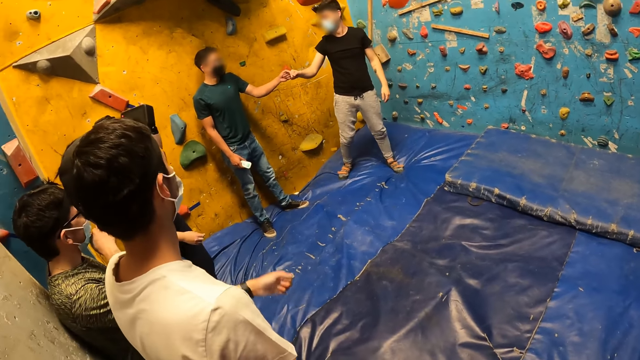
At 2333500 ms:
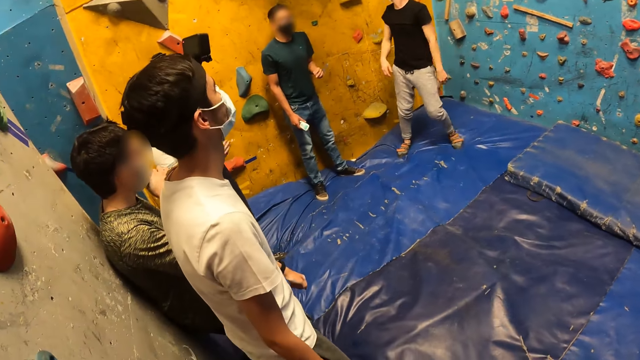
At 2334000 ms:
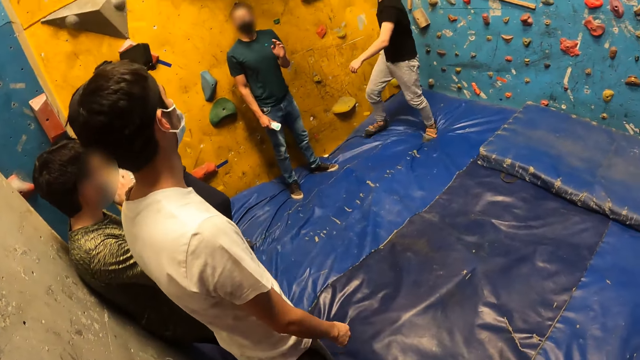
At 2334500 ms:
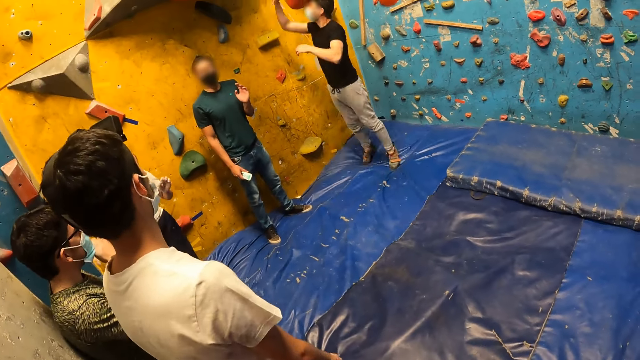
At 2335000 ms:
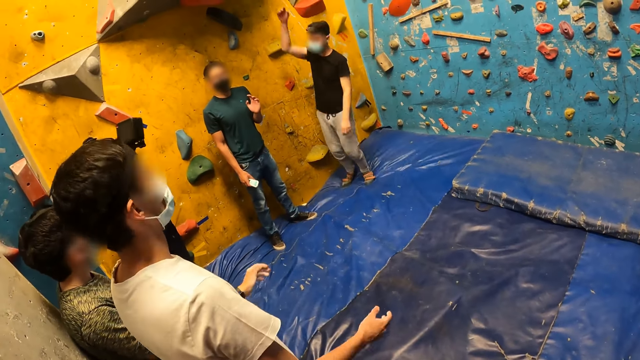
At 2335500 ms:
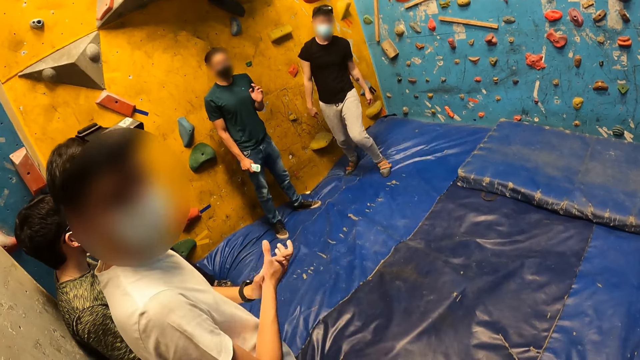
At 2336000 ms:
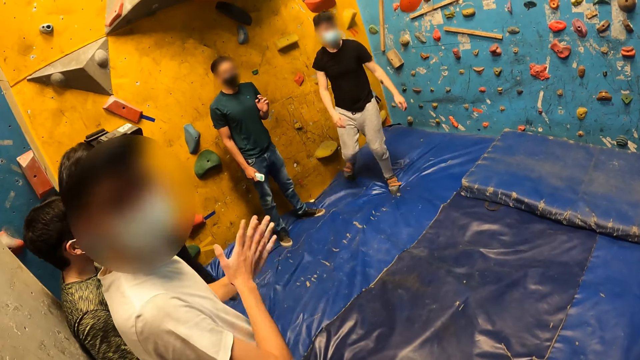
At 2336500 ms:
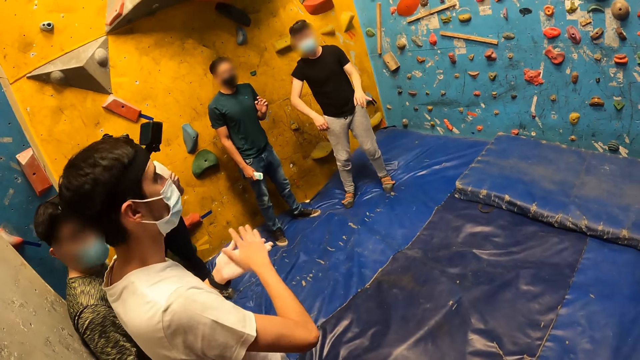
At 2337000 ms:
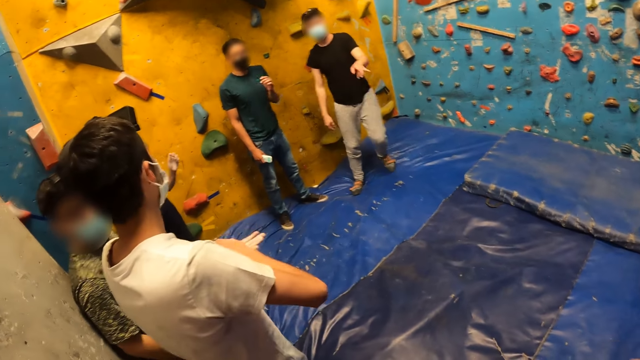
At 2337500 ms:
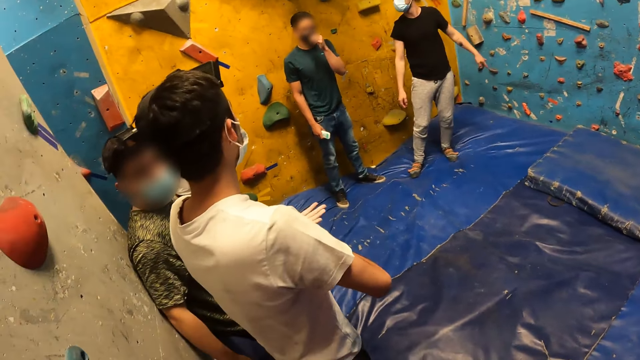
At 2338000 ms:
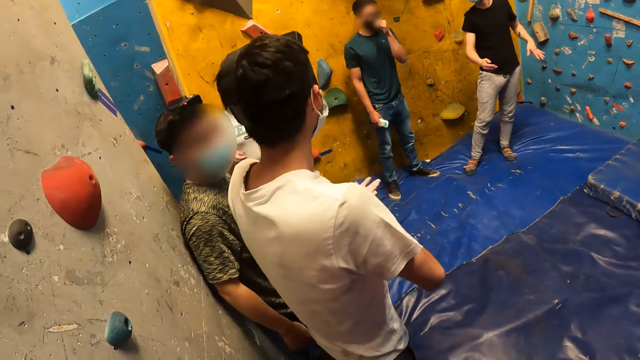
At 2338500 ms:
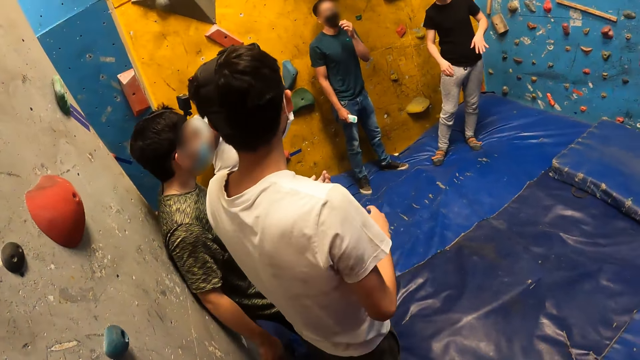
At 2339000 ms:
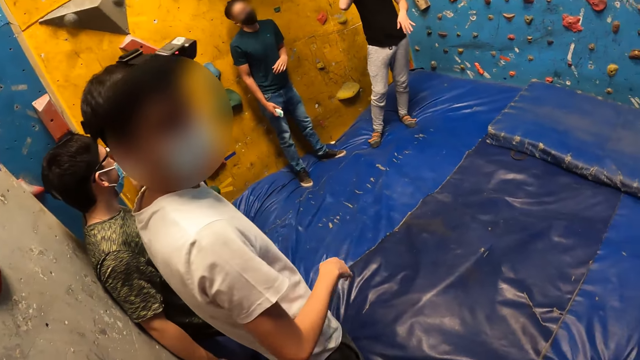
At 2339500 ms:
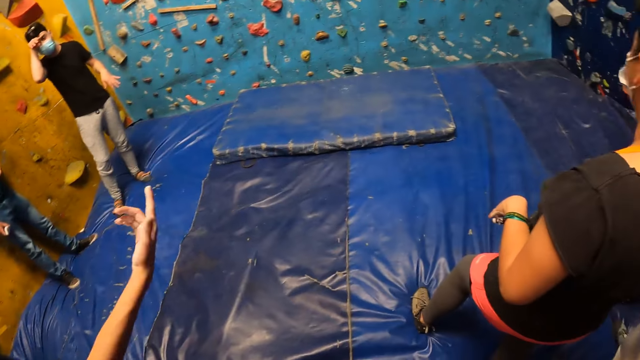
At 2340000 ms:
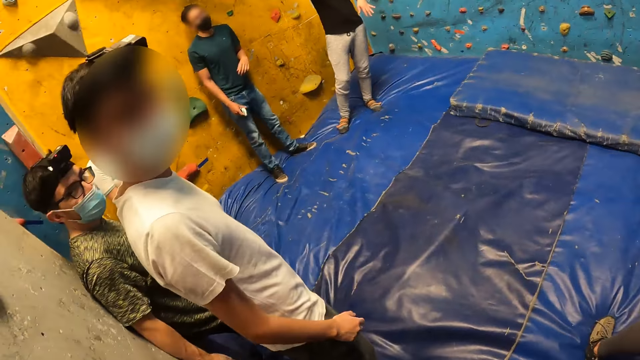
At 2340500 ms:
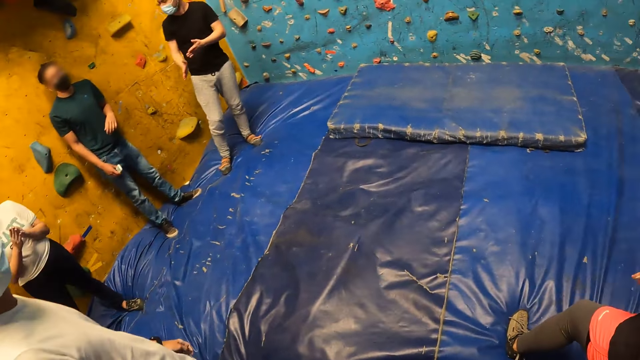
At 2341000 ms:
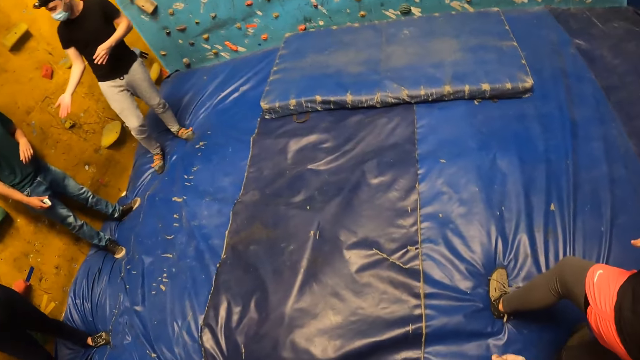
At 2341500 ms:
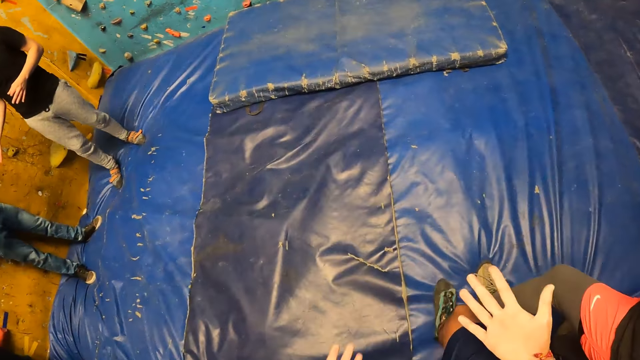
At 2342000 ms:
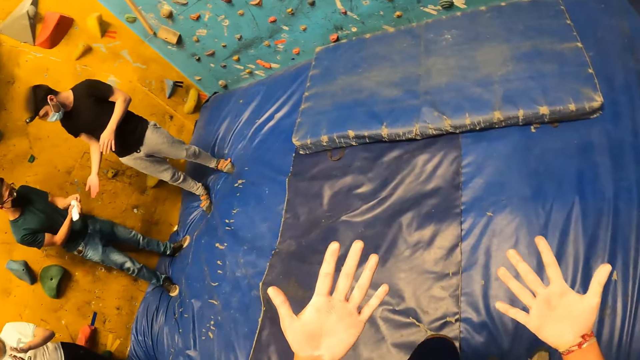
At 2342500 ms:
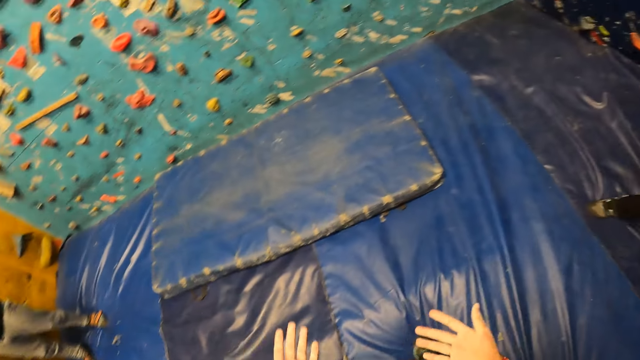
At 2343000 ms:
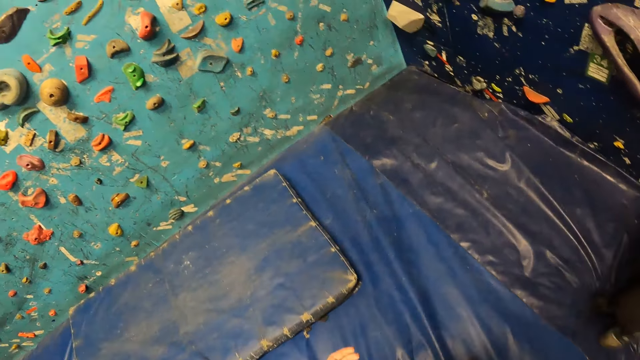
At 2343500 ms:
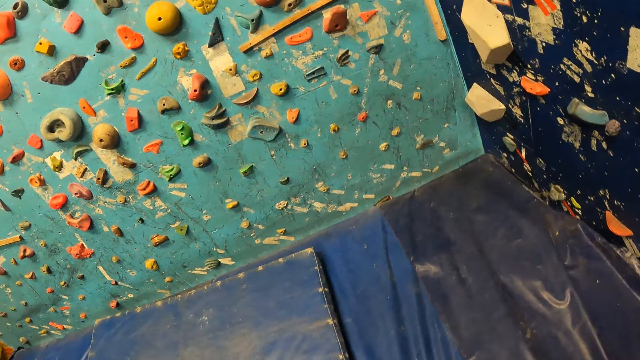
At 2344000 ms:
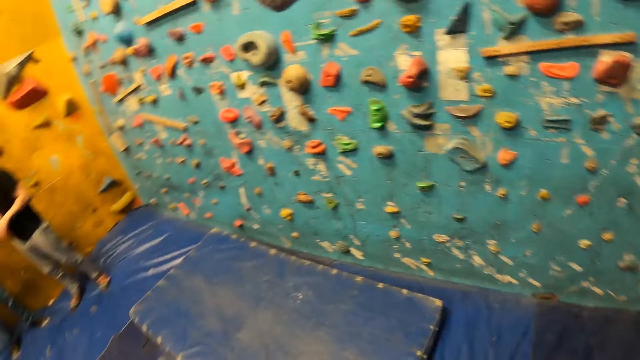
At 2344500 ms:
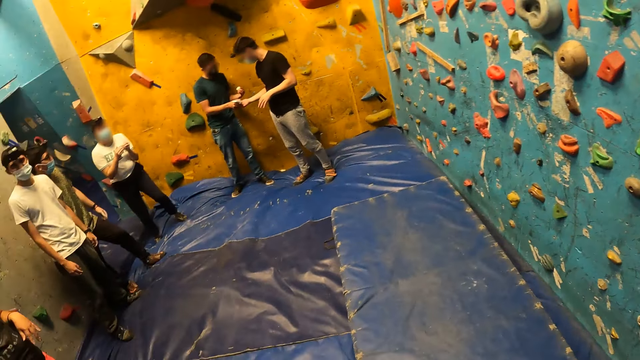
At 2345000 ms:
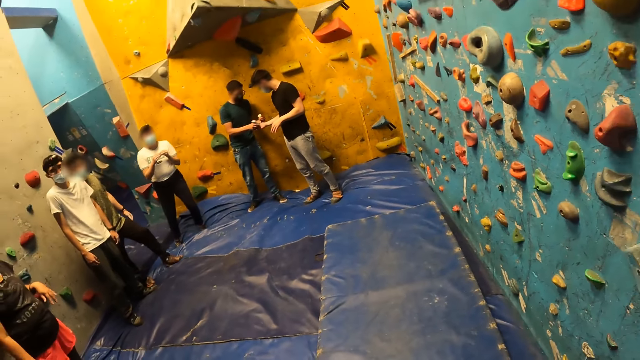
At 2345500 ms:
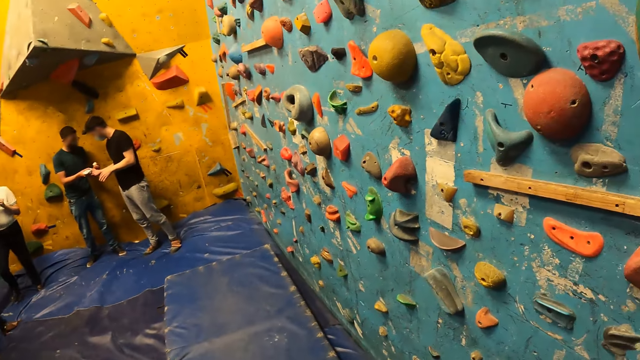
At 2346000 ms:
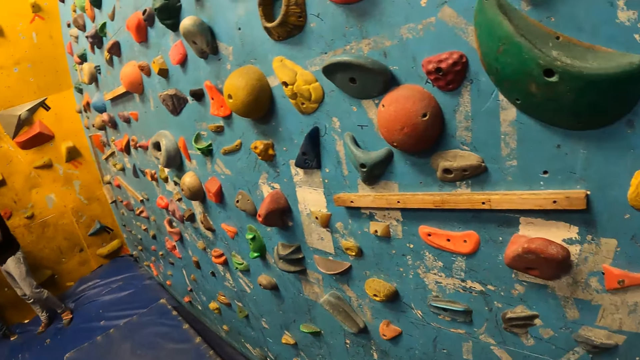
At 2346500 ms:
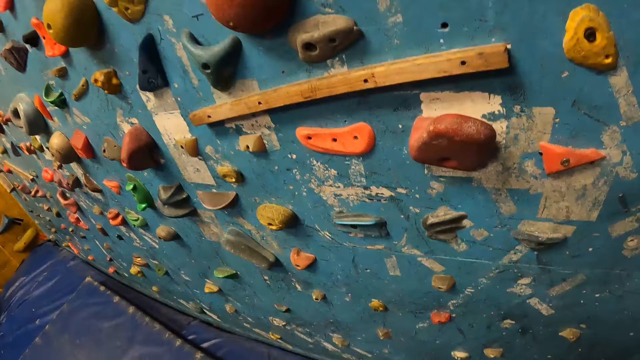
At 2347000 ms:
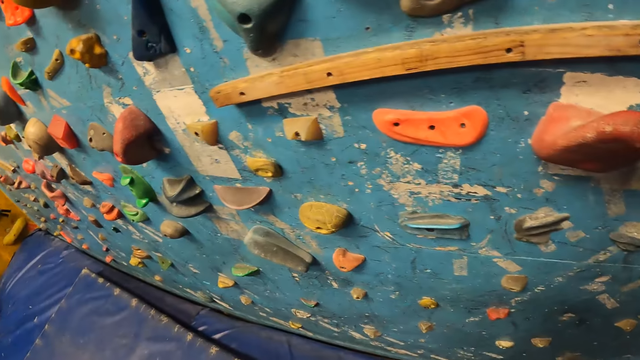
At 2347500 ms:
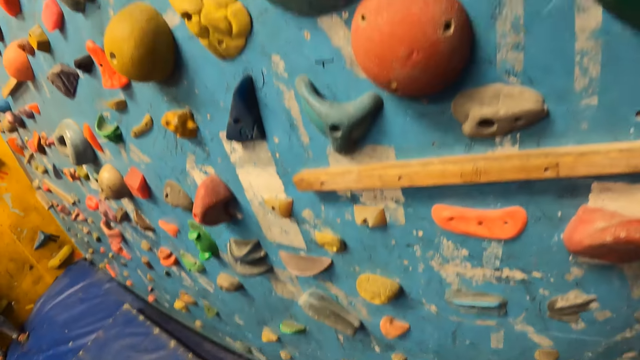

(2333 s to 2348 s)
A man fist bumps another man with his left hand. The other man touches the climbing hold on the bouldering wall with his right hand. The camera wearer looks around. A man jumps. A man rubs hands. The first man adjusts the nose mask on his face with his left hand. The camera wearer looks around and raises both hands. The first man opens the hand cream with his left hand. The camera wearer looks around, walks around and looks around. The first man pours cream from the hand cream on the hand of the other man with his right hand.

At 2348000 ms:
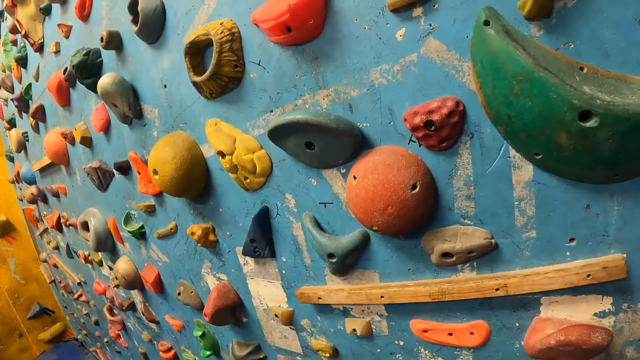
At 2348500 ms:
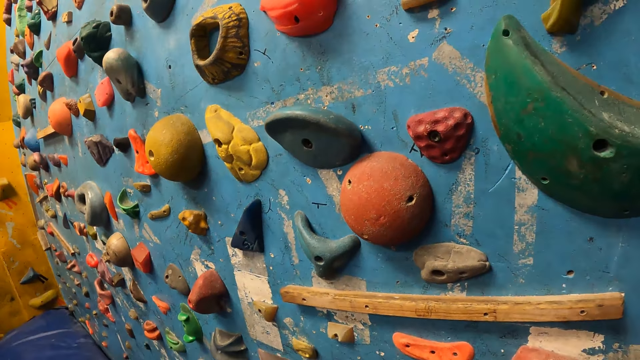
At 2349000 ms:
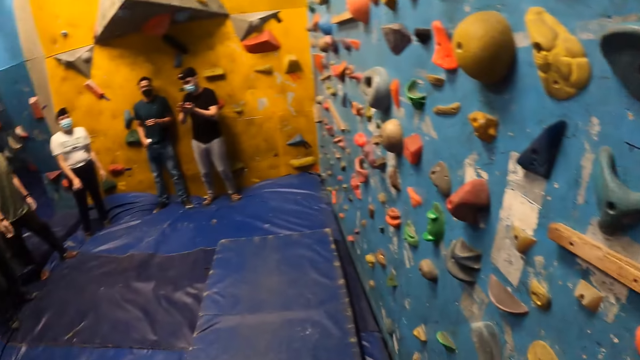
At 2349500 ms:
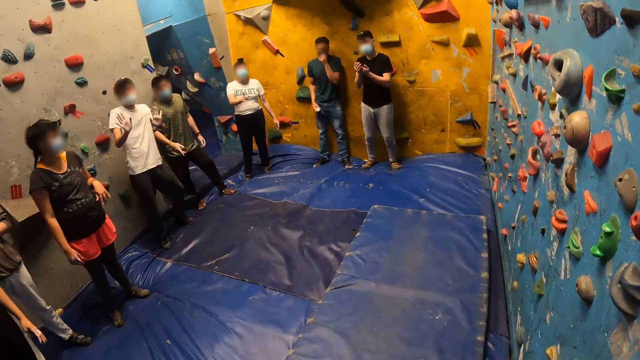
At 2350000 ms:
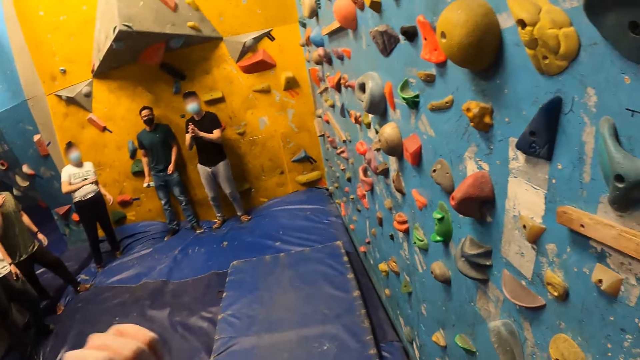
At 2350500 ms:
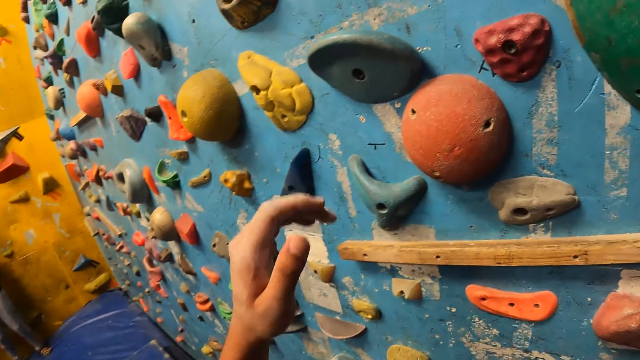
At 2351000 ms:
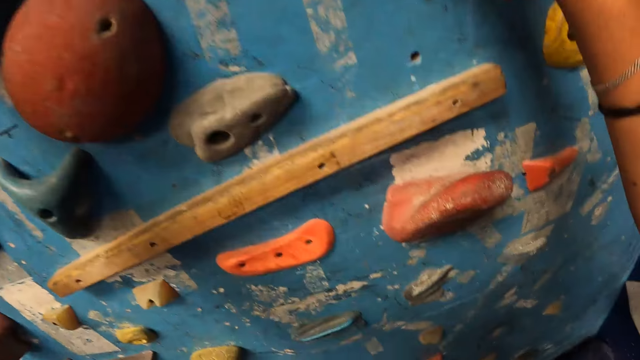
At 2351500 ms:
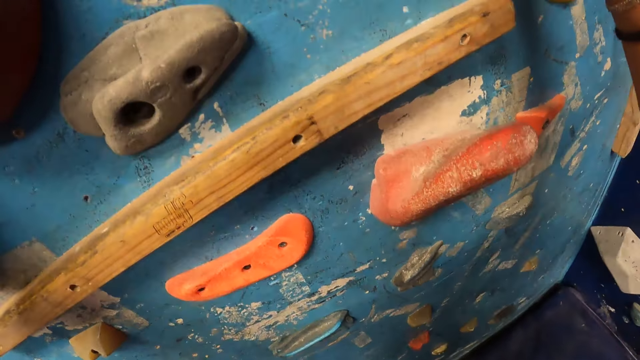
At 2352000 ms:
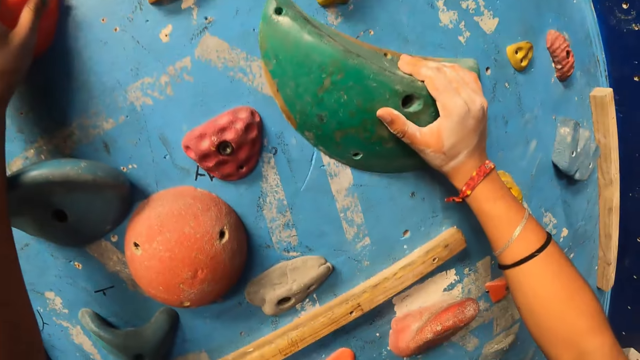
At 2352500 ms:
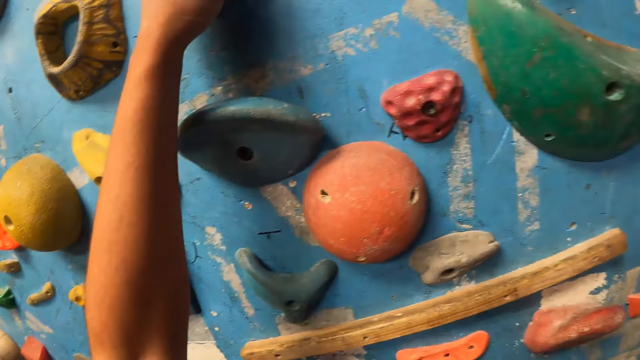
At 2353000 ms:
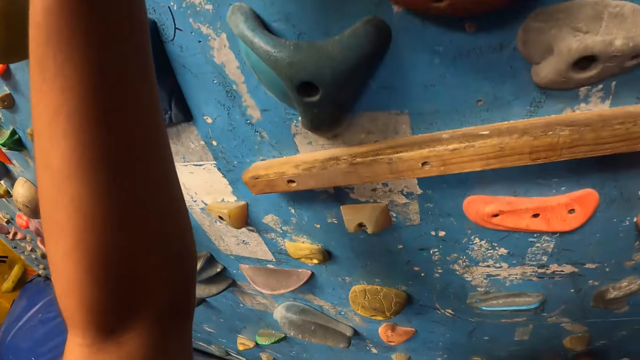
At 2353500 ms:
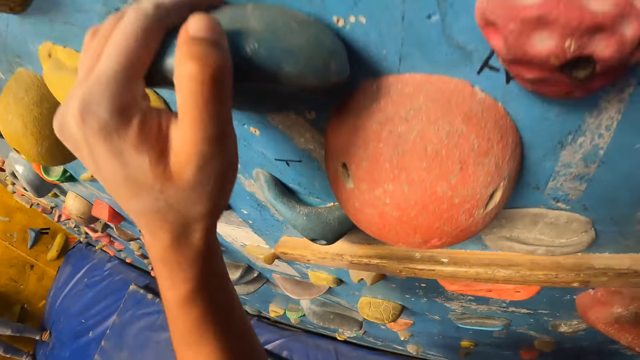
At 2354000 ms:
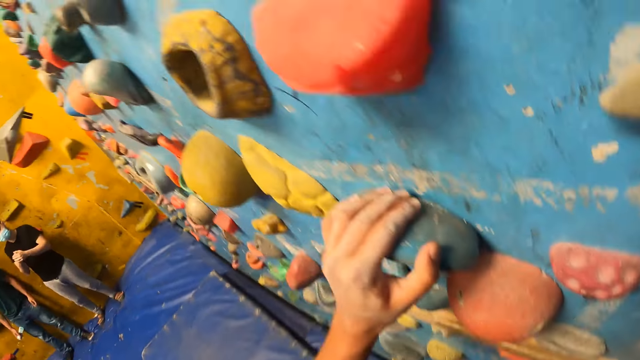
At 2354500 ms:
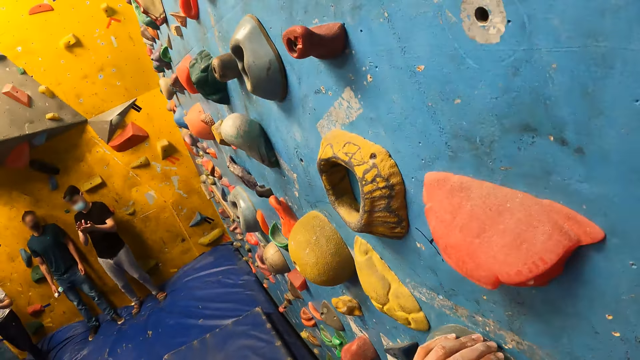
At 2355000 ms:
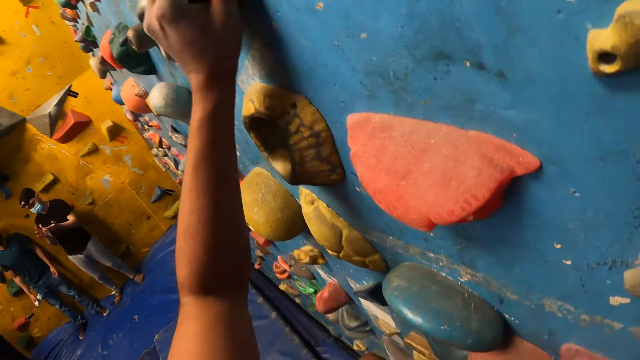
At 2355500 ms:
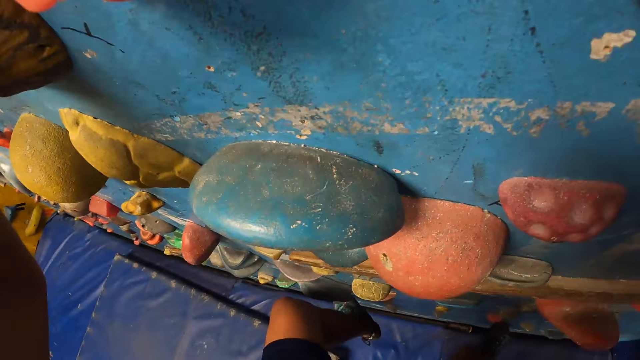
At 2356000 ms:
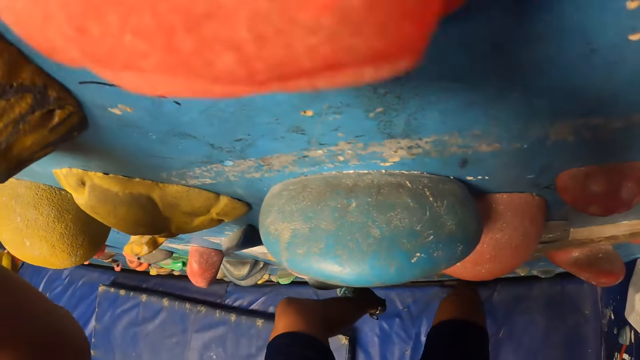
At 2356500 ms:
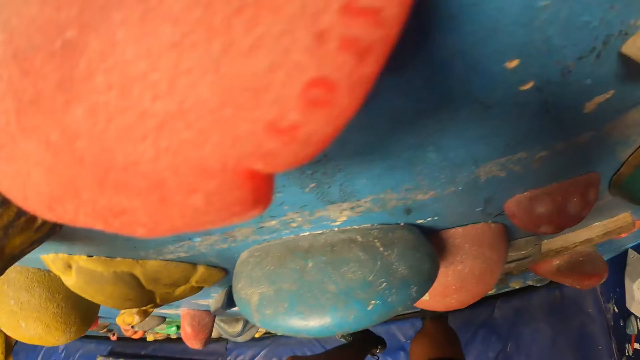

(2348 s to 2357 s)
The camera wearer raises the left hand. A man rubs the cream on his hands. The camera wearer looks around. They climb the bouldering wall with the climbing hold.
